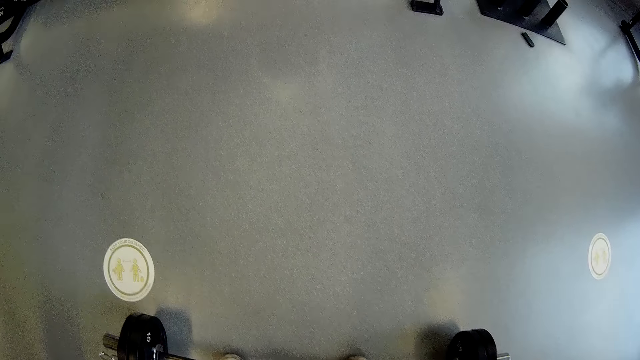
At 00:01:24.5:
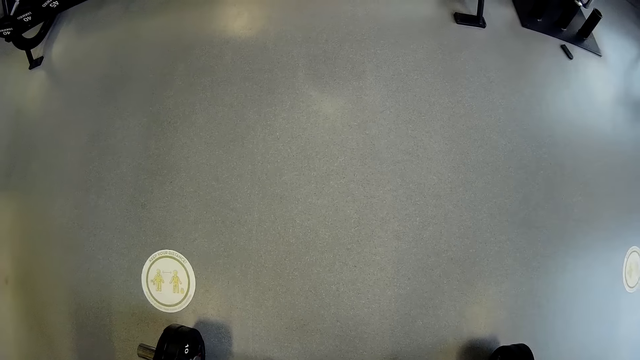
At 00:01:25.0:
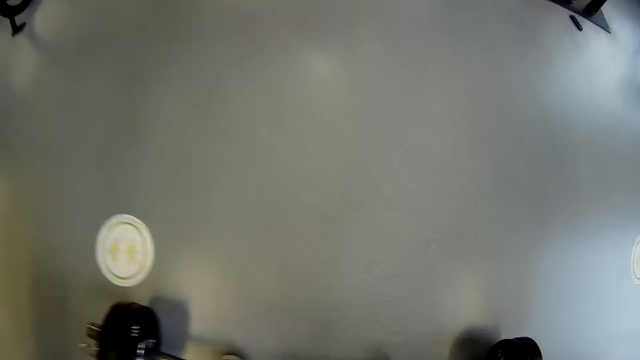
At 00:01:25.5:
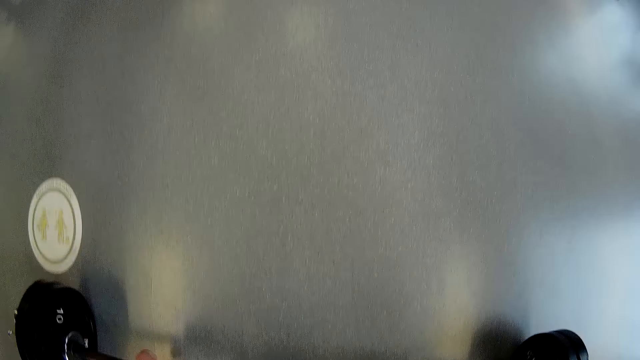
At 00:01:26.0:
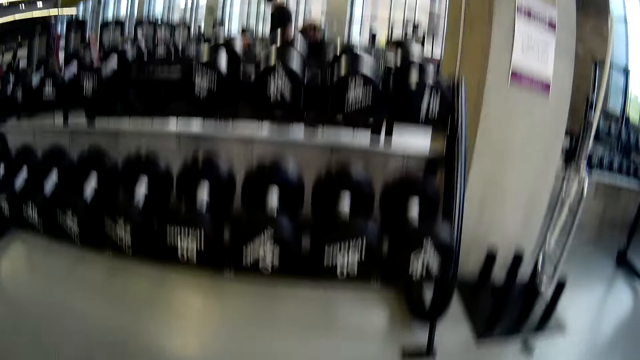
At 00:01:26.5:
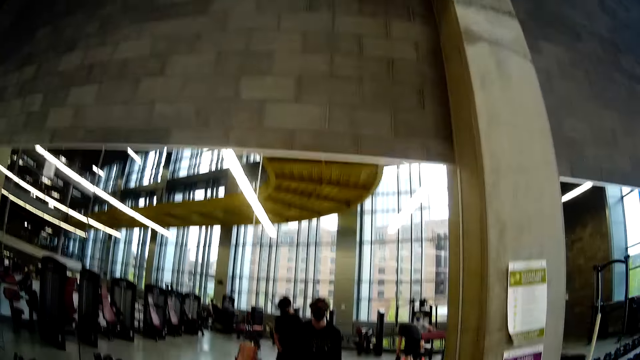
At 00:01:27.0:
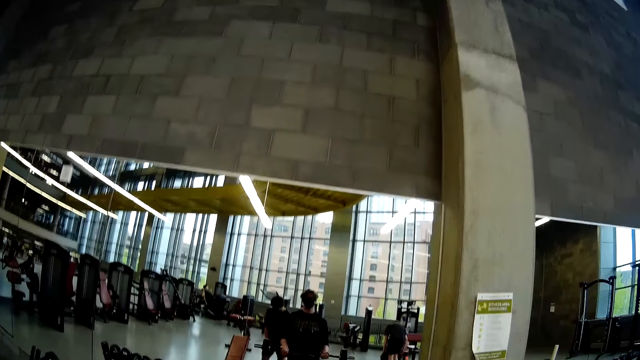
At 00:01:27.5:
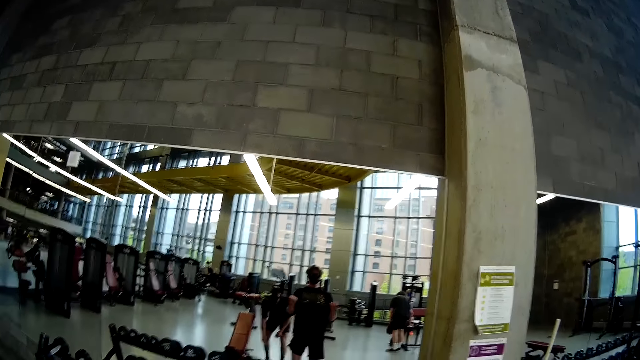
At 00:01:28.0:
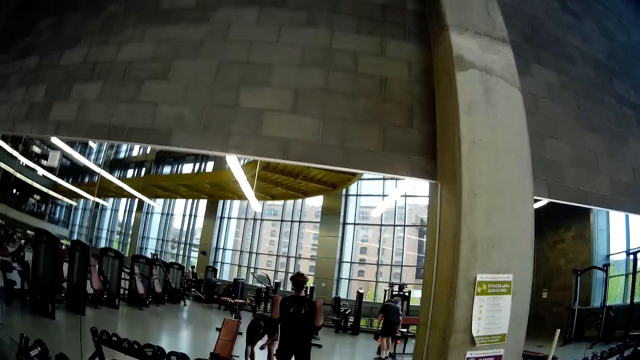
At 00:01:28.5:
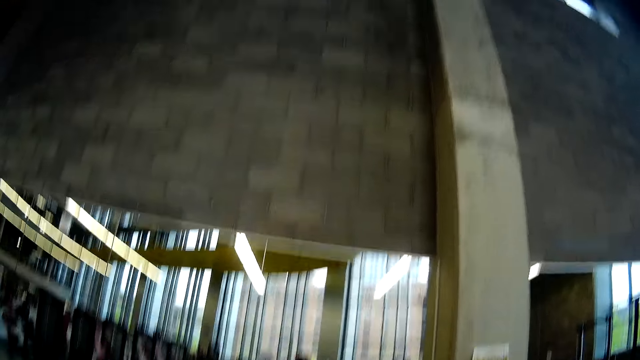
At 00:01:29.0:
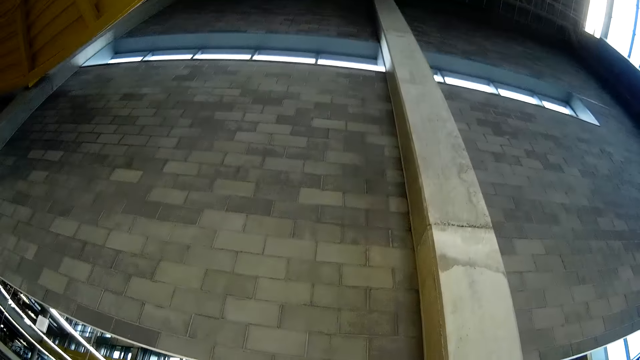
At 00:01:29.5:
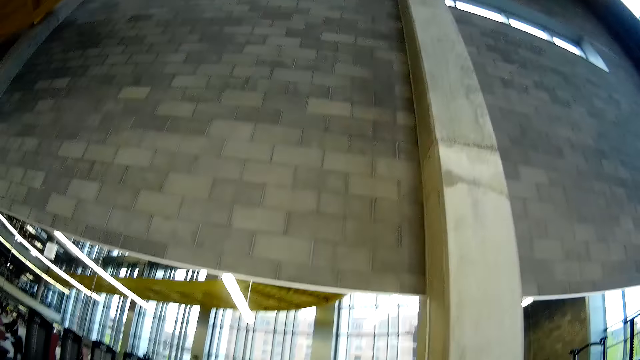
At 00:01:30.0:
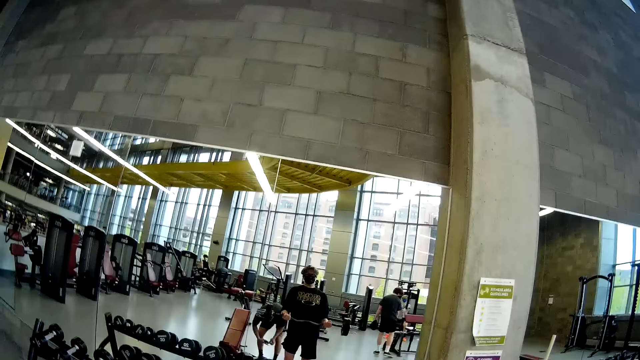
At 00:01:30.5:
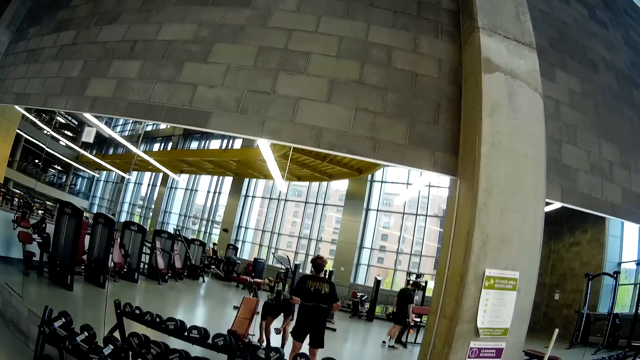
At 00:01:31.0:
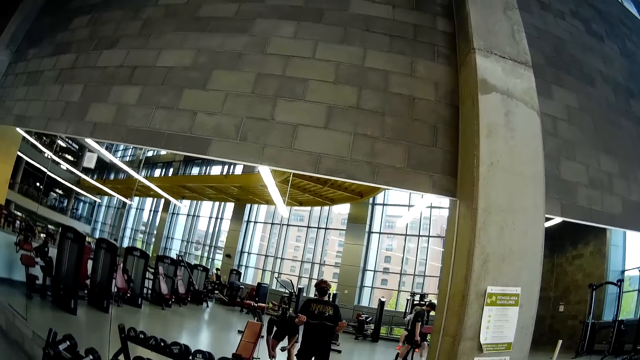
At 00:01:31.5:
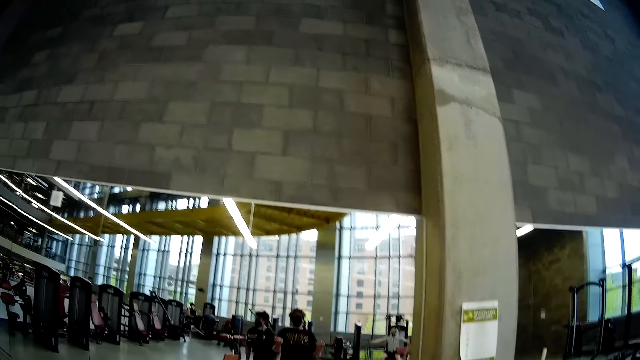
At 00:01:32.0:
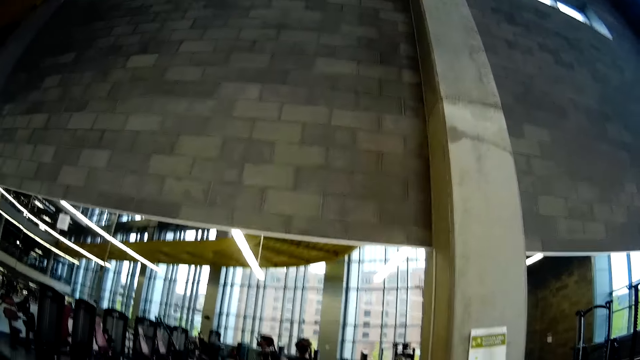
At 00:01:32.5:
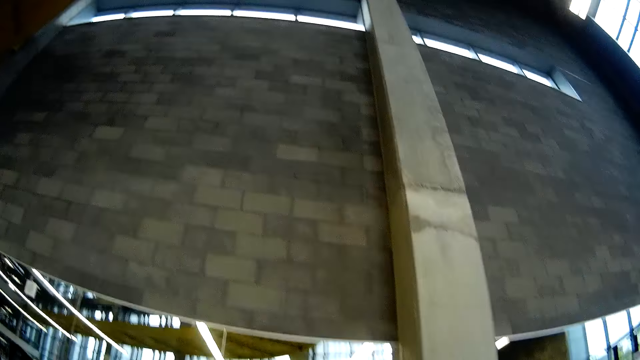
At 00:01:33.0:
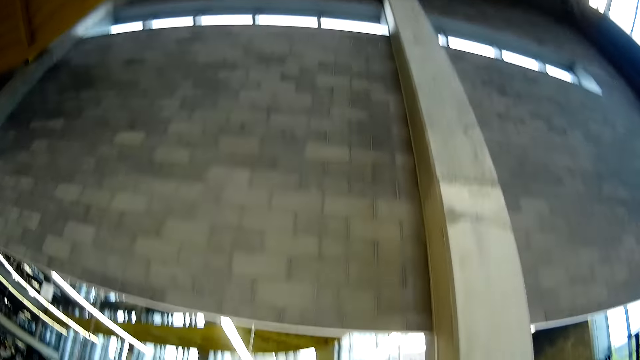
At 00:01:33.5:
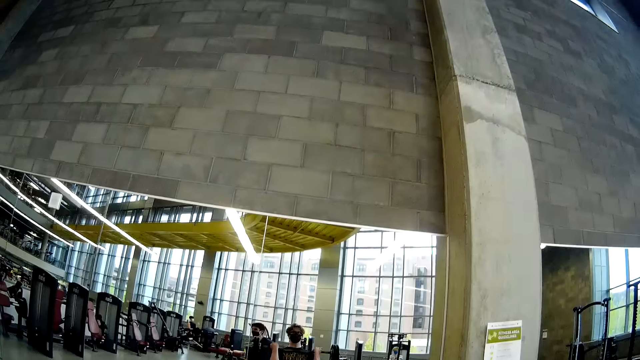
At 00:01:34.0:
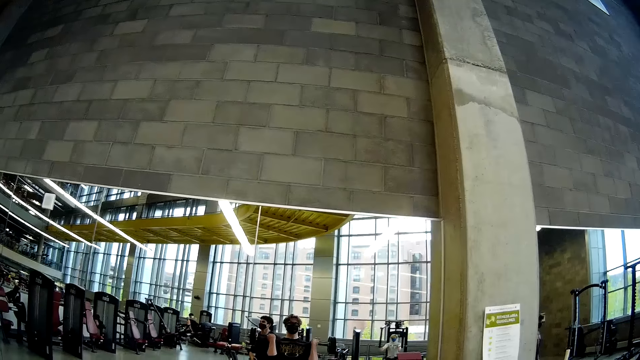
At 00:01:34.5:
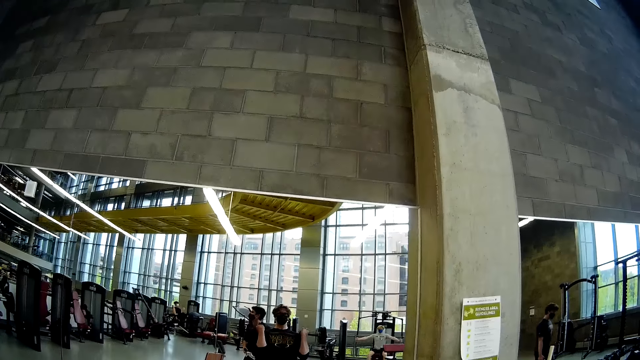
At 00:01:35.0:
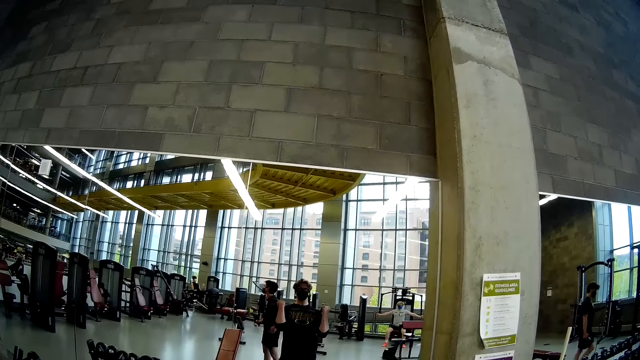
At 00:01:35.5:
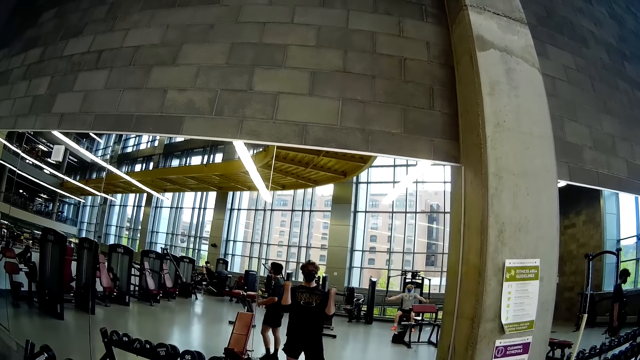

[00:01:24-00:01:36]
The camera wearer talks. They lift the weight set with both hands from the floor.

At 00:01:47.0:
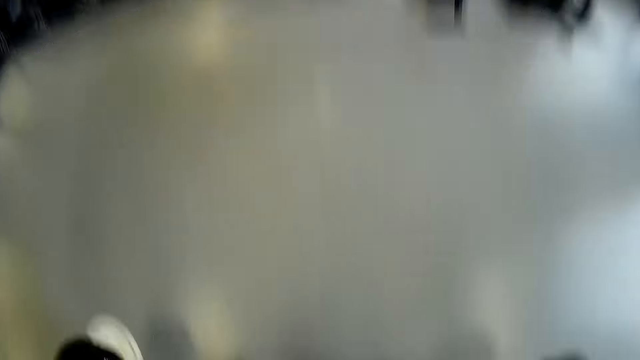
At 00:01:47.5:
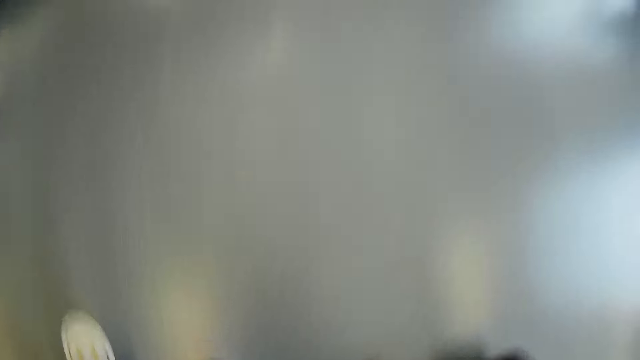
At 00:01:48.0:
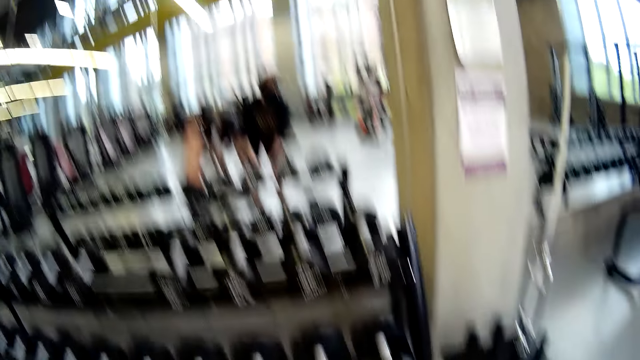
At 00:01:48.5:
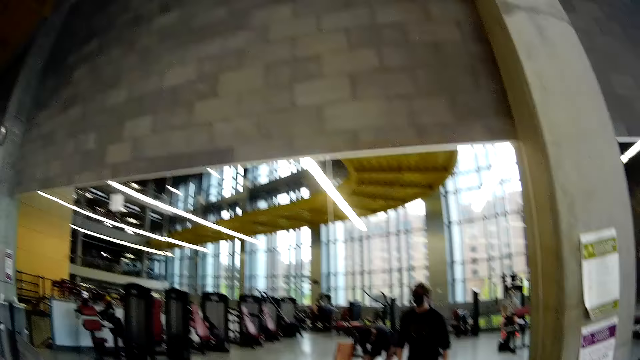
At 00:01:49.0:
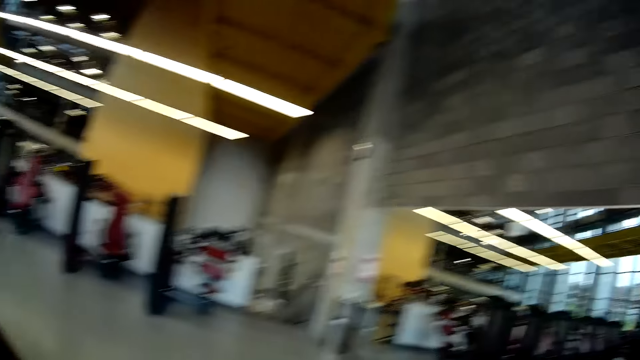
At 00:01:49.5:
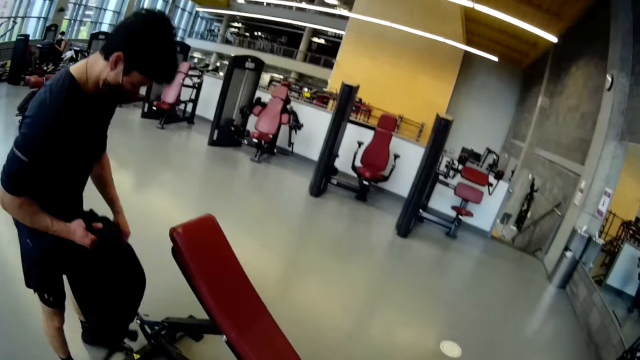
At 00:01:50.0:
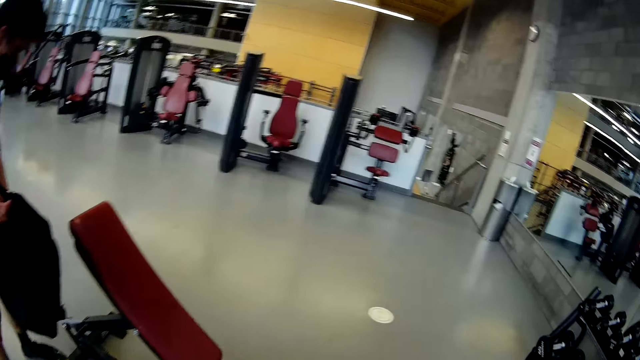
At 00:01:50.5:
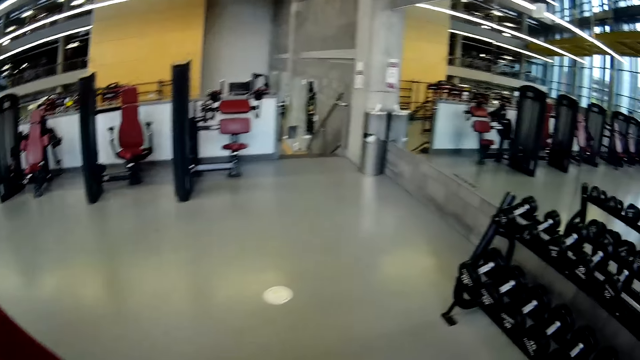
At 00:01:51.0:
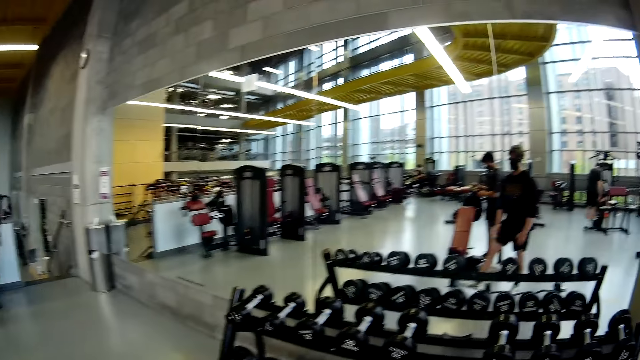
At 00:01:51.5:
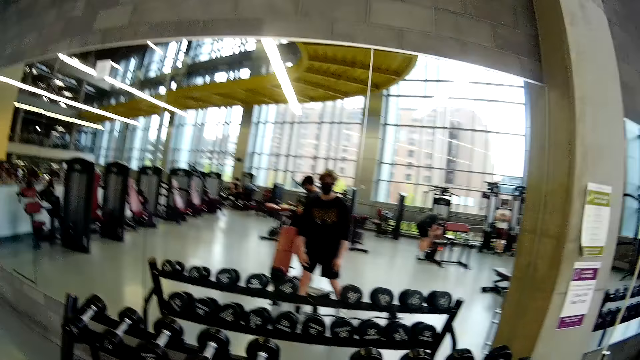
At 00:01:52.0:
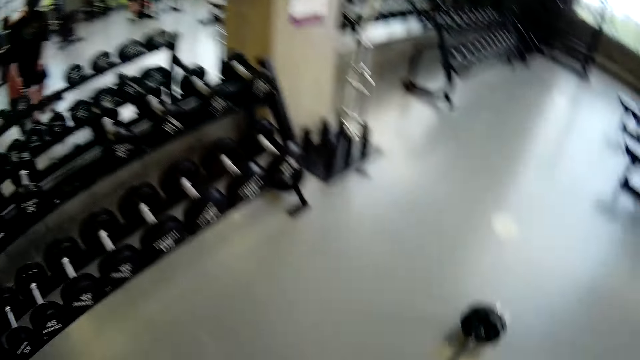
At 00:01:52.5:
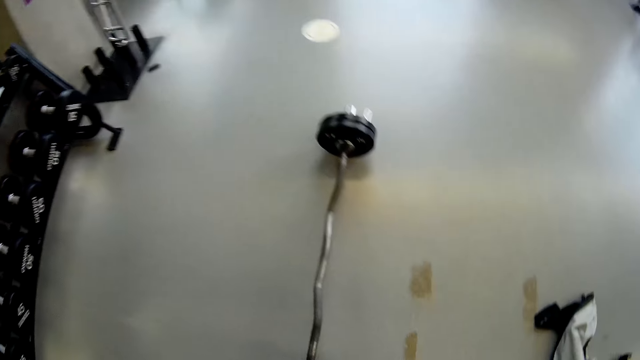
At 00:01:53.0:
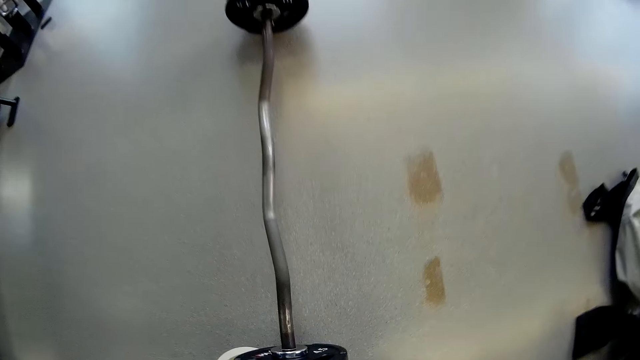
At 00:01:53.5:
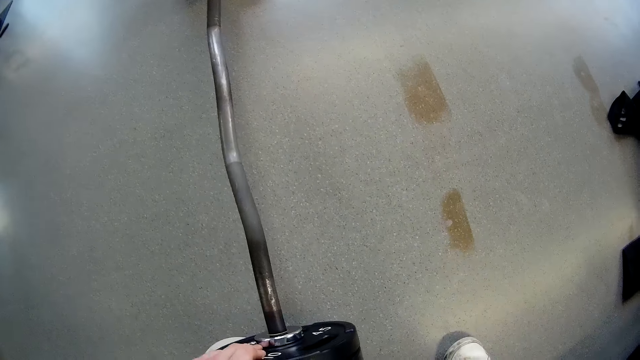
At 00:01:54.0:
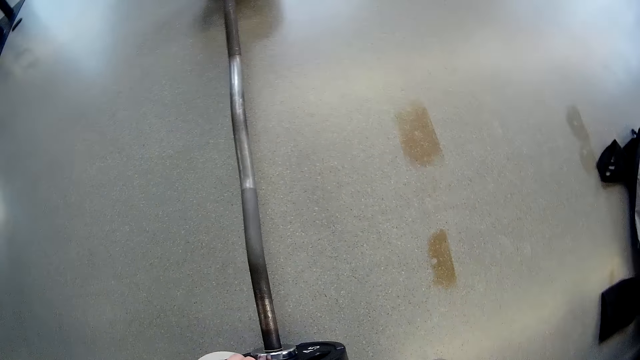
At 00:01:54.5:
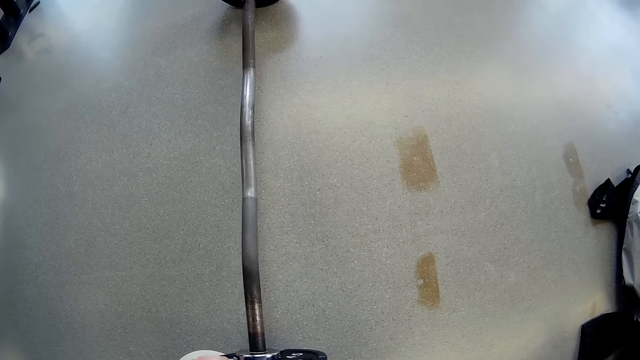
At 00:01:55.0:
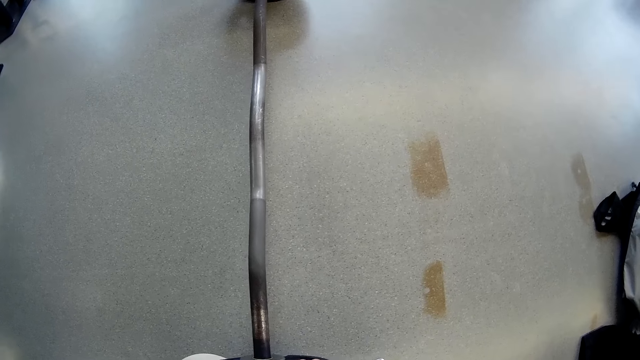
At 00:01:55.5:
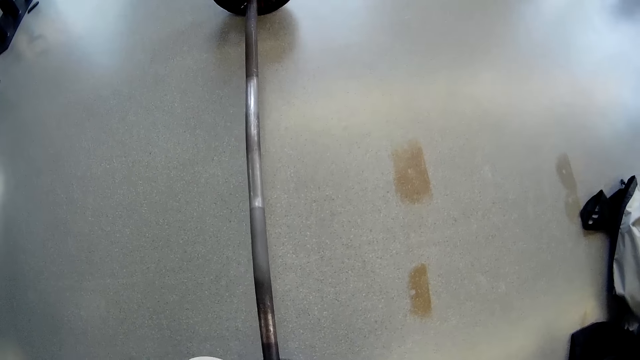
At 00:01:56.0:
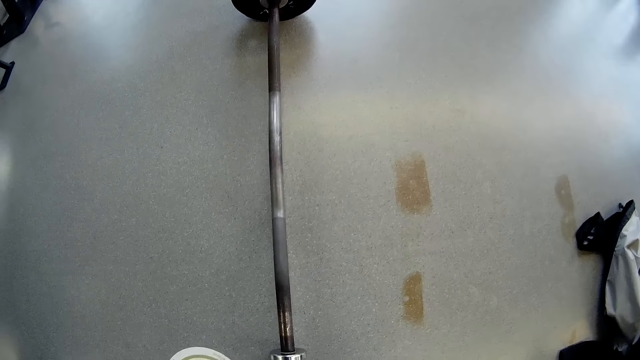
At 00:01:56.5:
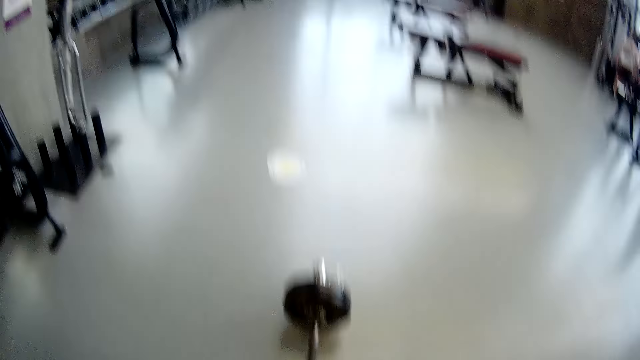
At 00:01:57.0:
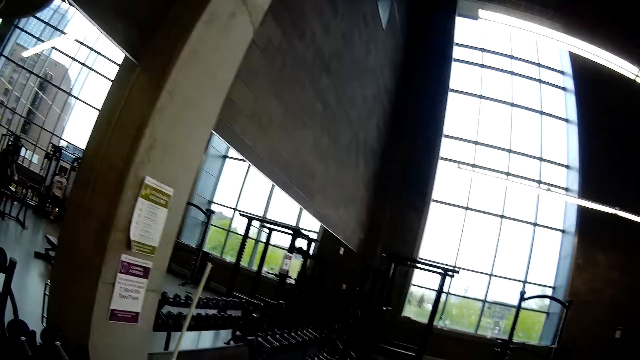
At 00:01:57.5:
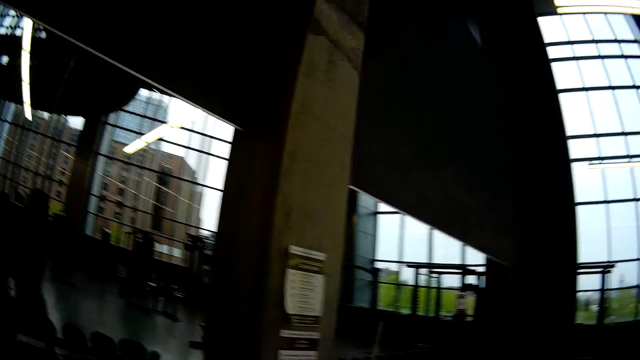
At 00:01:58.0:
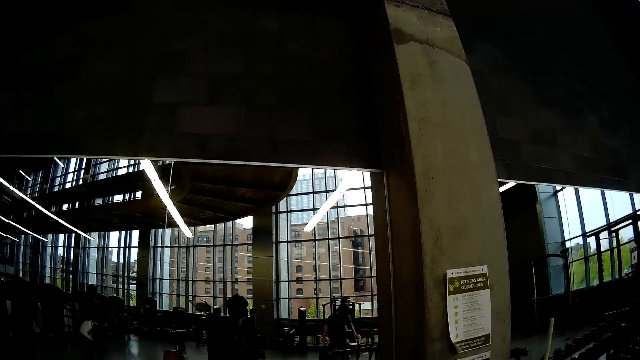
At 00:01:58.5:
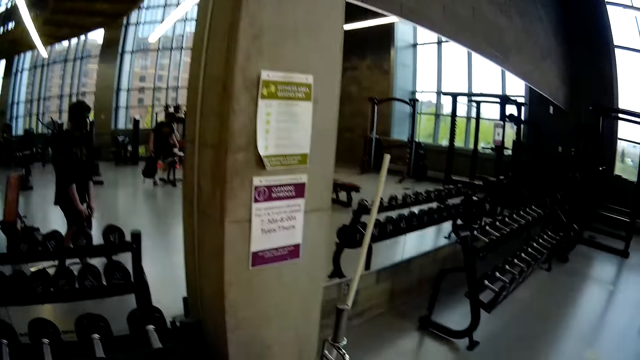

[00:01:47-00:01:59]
The camera wearer drops the weight set with both hands on the floor. They talk. They remove a weight plate from a weight iron. They bend.
